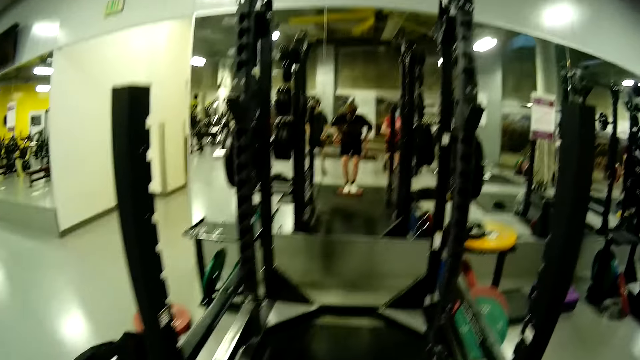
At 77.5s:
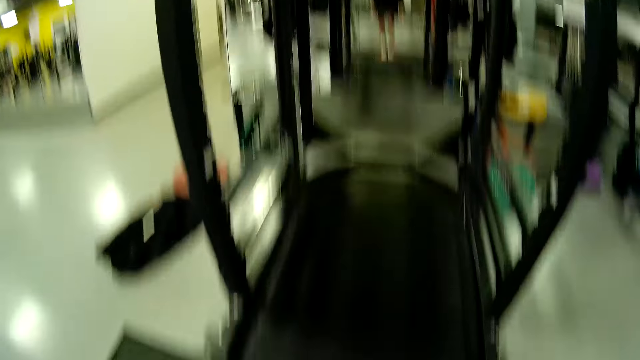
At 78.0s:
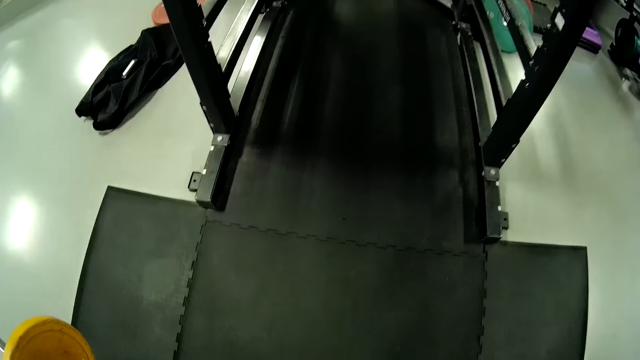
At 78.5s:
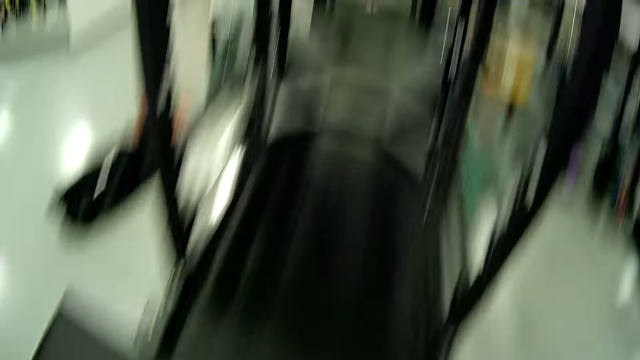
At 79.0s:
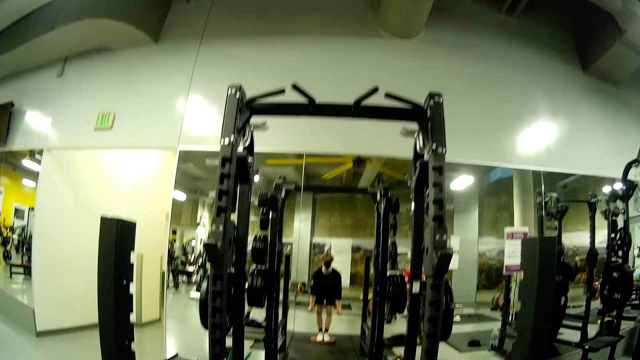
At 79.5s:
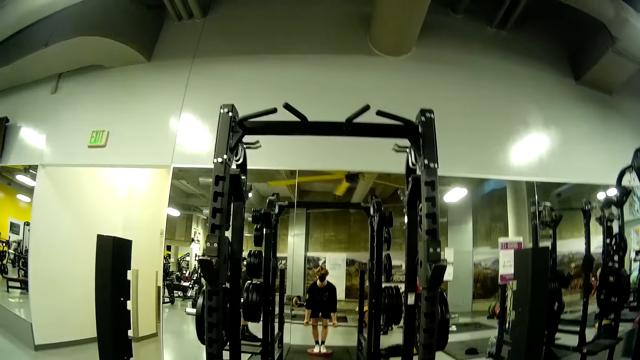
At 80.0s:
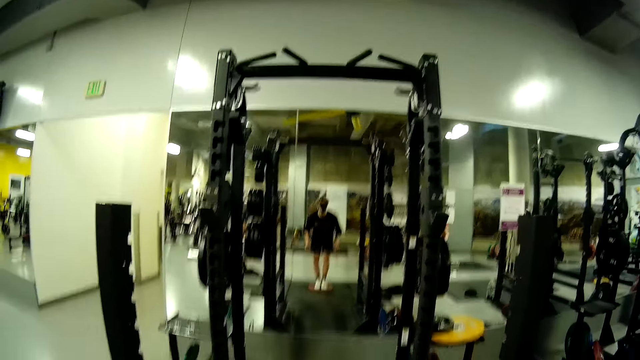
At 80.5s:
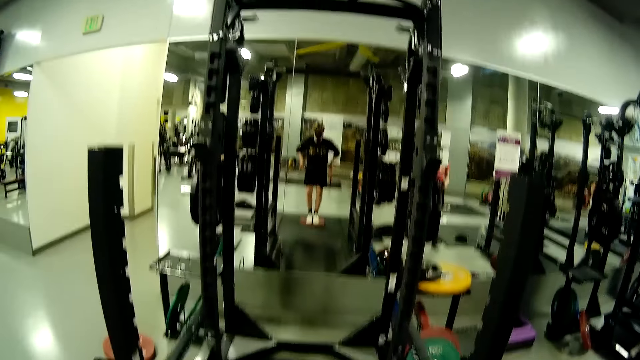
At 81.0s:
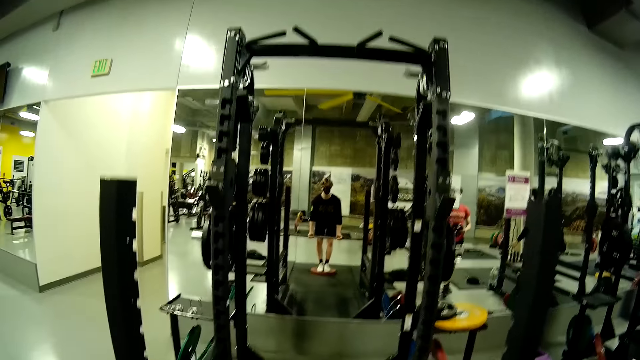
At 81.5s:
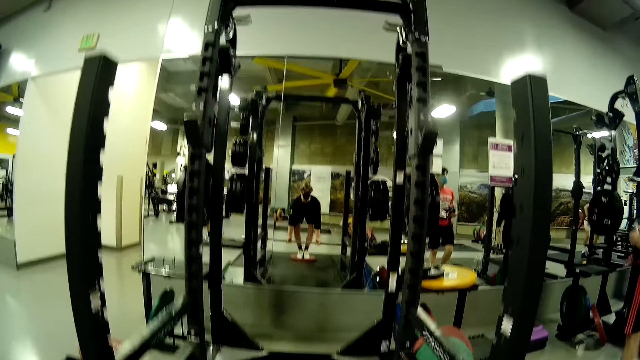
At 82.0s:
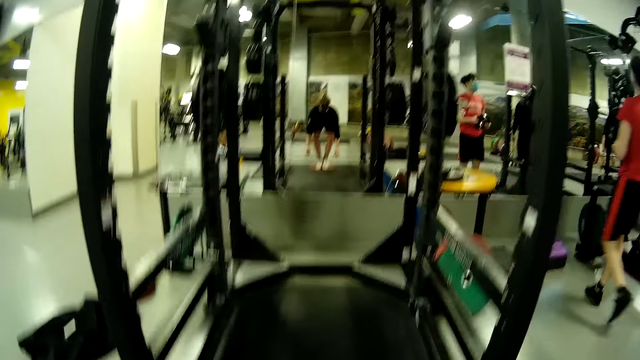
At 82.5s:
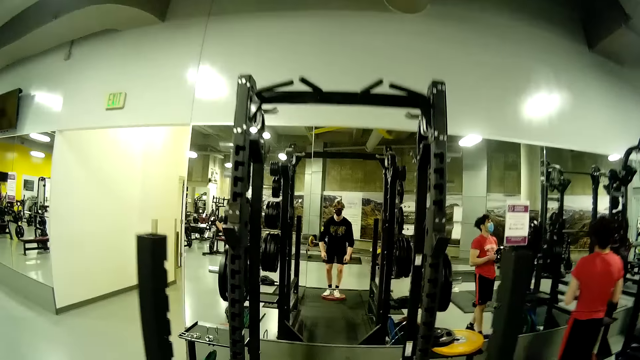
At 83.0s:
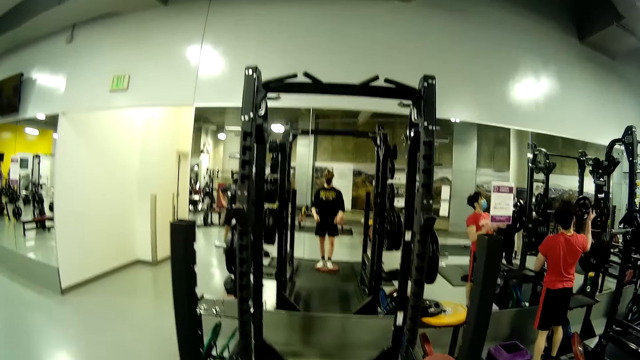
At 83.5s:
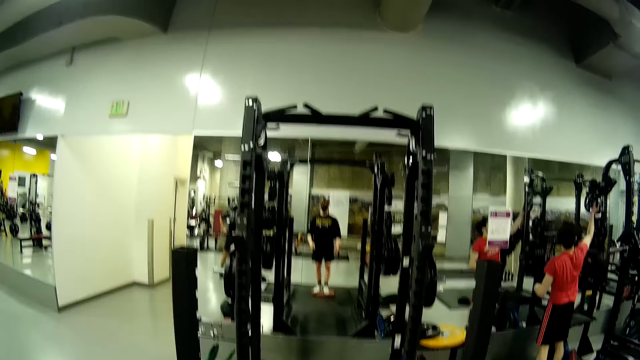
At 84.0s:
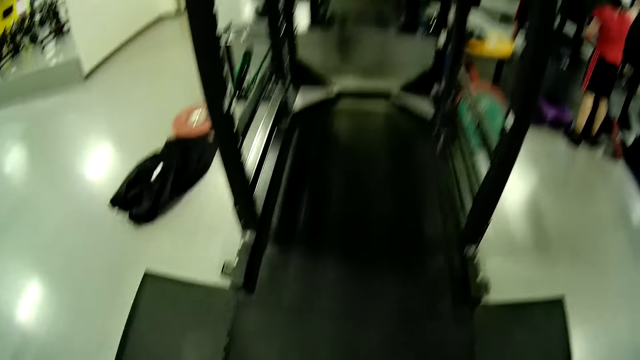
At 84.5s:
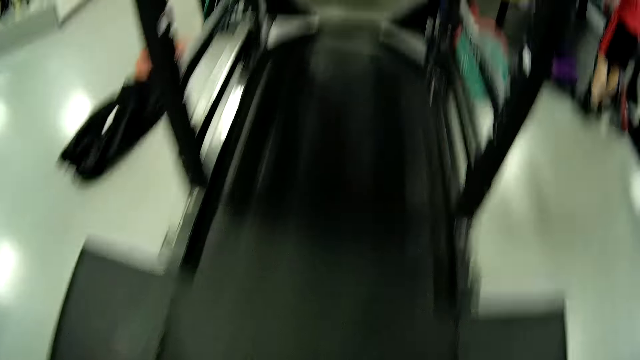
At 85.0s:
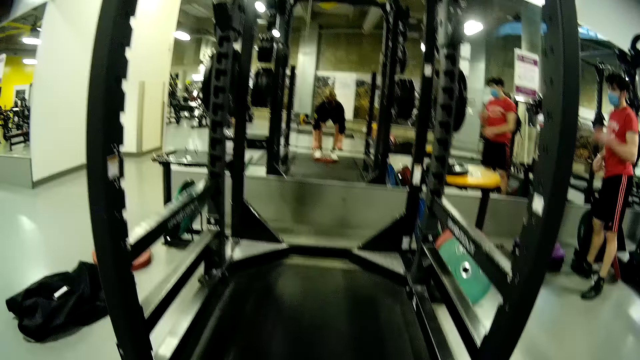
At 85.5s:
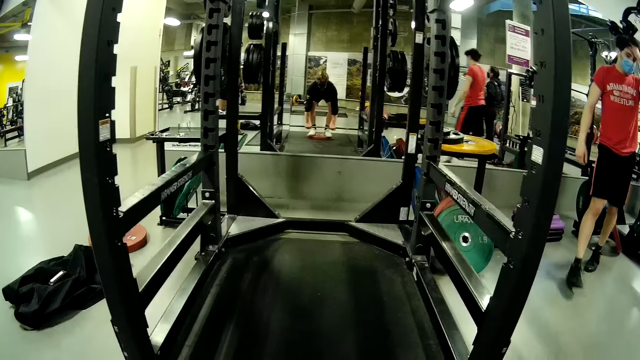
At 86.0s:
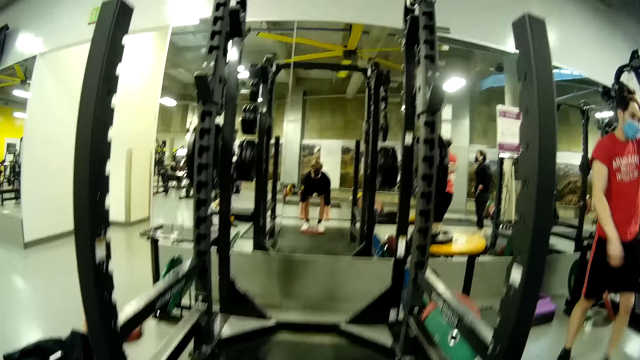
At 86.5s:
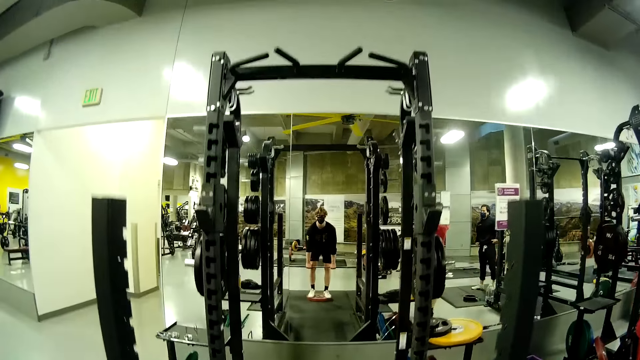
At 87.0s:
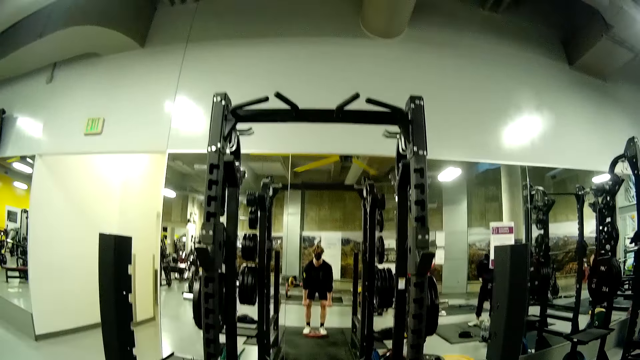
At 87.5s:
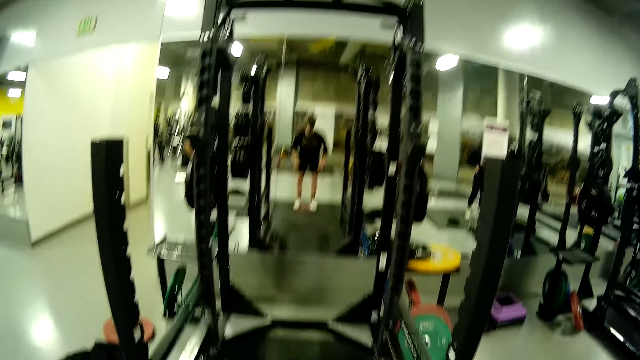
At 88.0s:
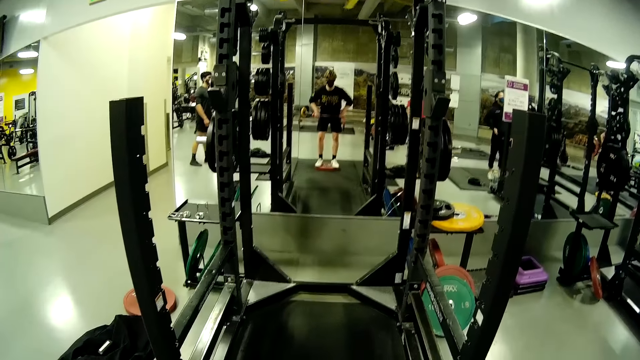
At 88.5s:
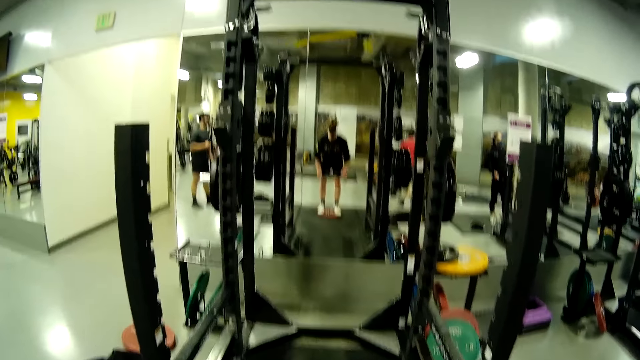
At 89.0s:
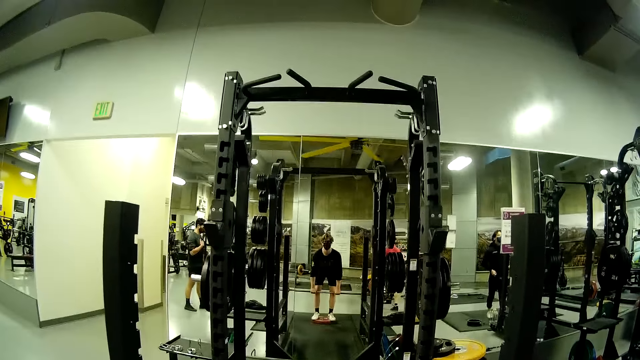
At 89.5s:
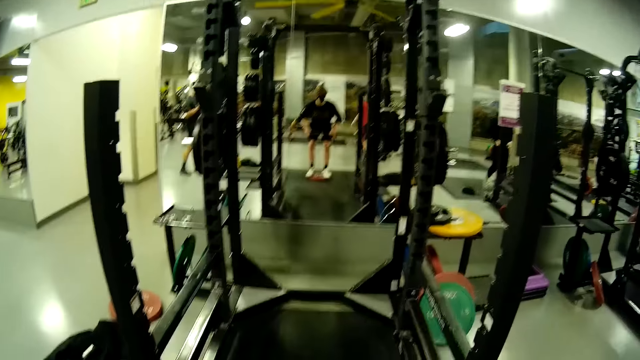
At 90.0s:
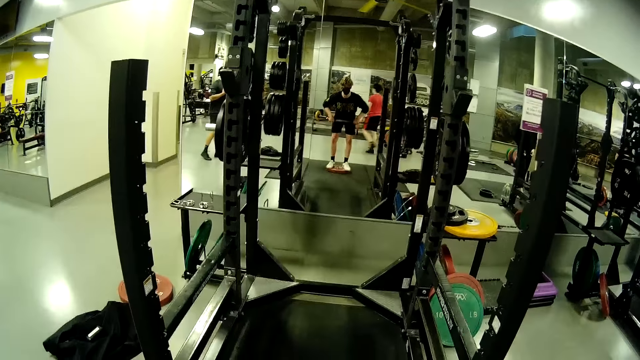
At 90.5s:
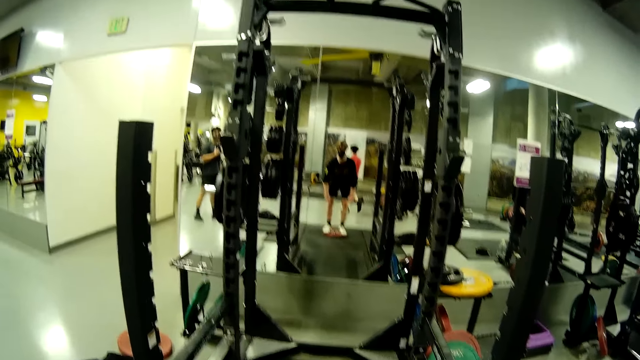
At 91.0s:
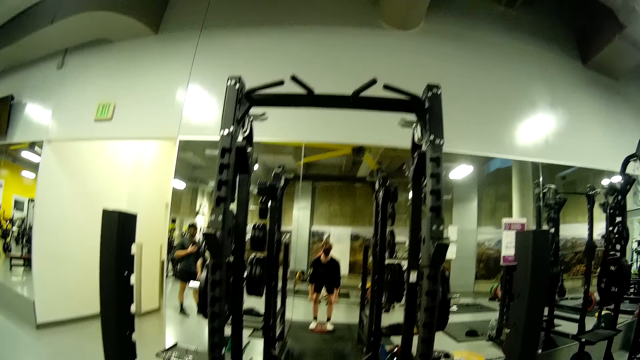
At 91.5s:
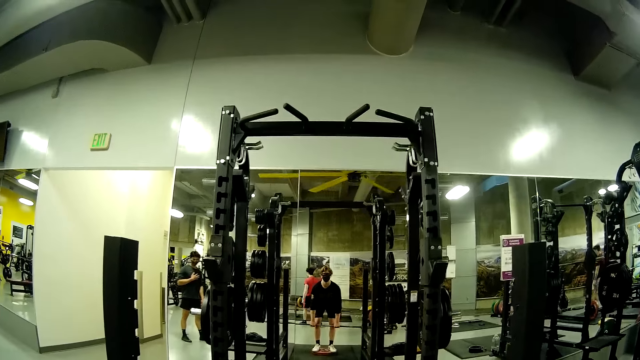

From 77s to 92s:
A man drops the barbell on the bench press with both hands. The camera wearer lifts the barbell with both hands. They drop the barbell on the floor with both hands. They stretch. Another man drops a plate on the rack with his right hand. The camera wearer picks up the barbell with both hands from the floor. They lift the barbell with both hands.

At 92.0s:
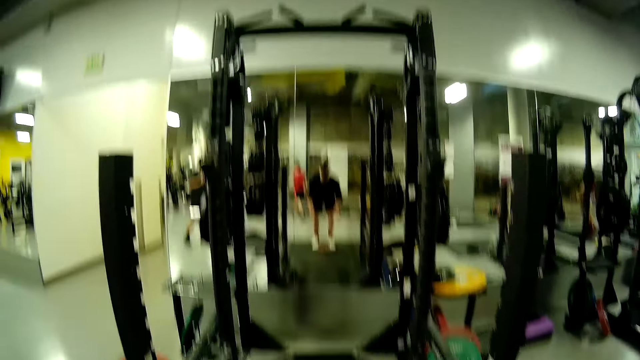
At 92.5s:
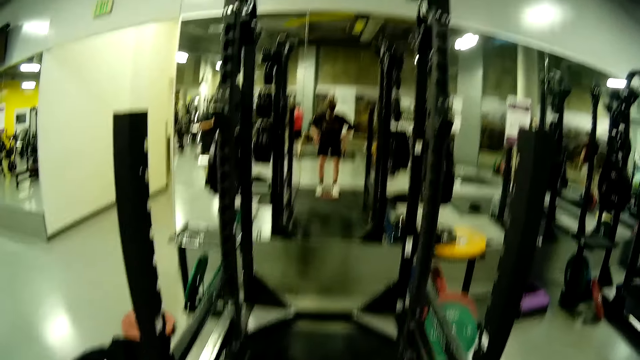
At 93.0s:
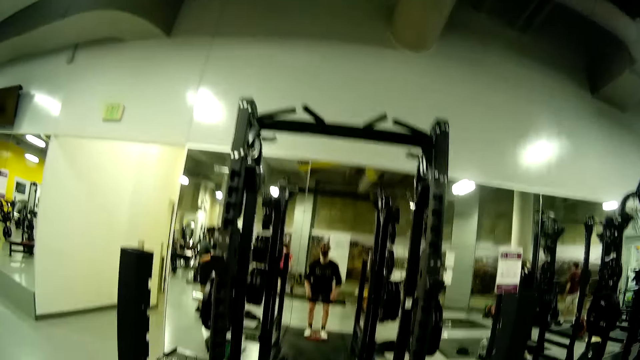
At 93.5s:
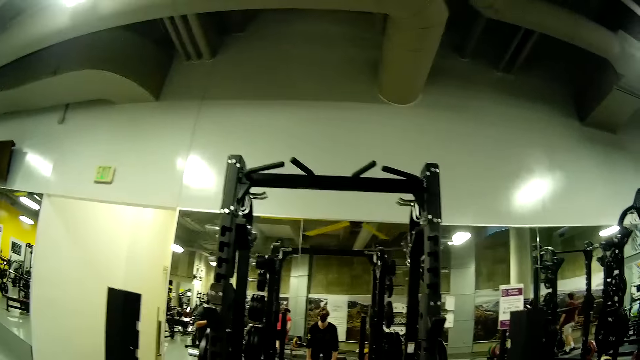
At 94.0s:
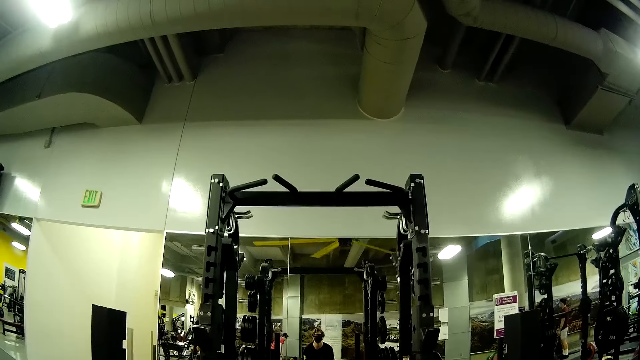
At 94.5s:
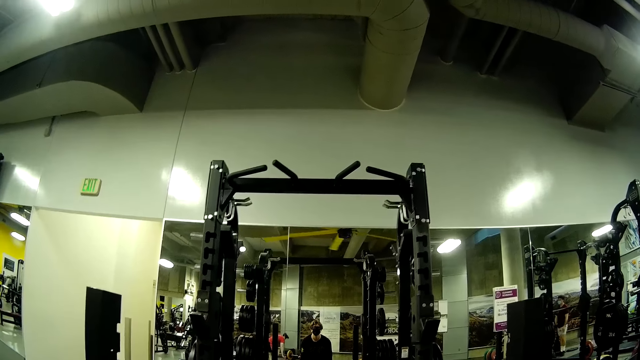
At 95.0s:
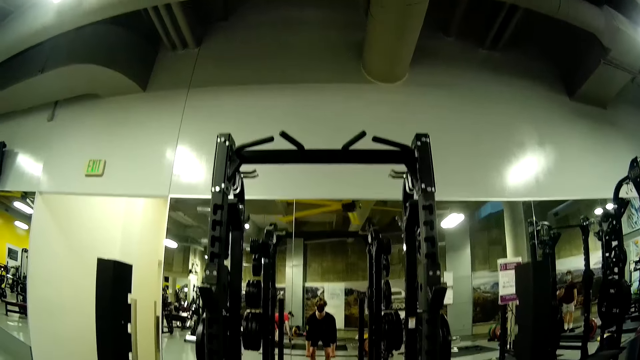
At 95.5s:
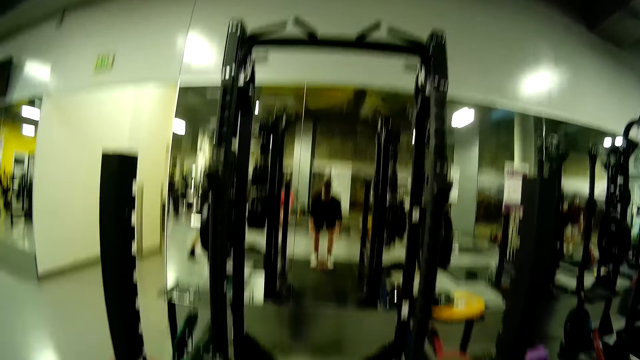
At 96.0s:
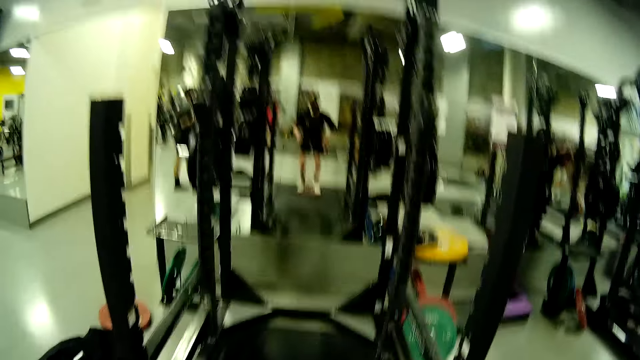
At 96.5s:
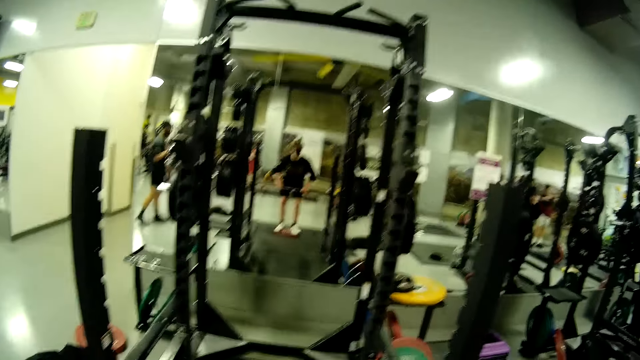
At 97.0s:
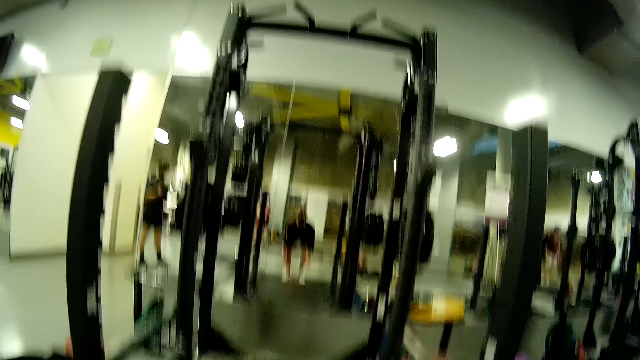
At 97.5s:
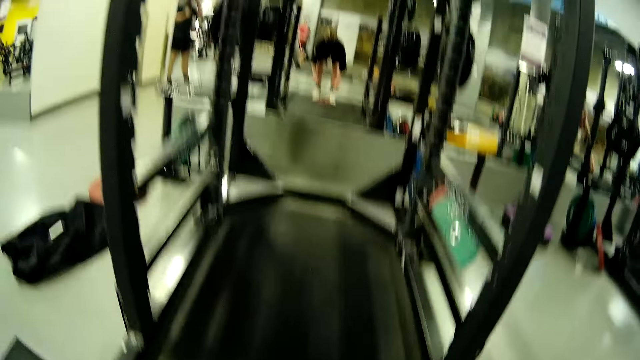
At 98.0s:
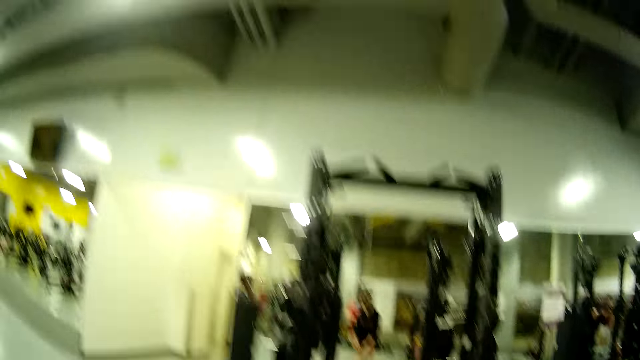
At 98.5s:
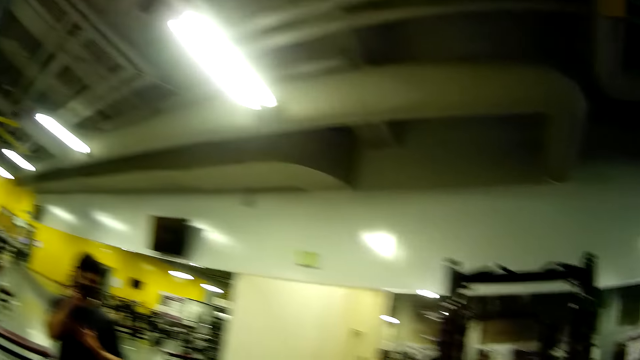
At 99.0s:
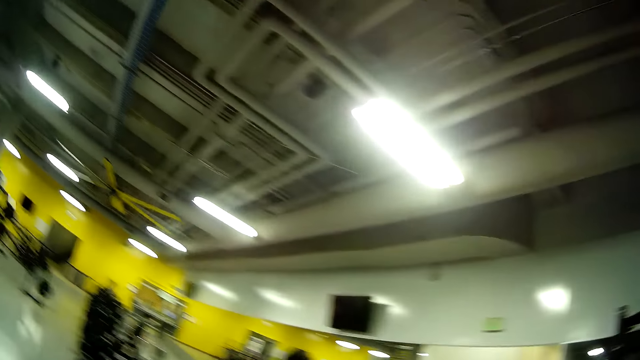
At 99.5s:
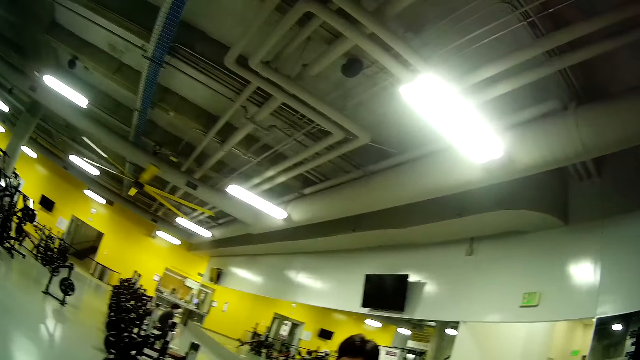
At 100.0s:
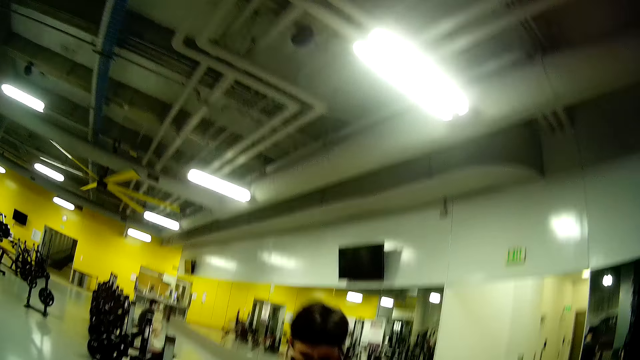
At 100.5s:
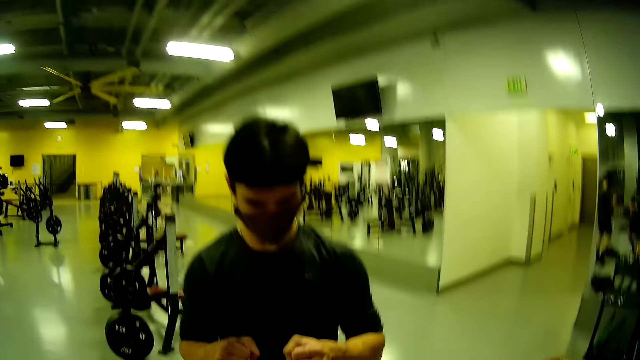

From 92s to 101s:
A man lifts the barbell in his hands. The camera wearer drops the barbell on the floor. The man walks towards the barbell on the floor. The camera wearer walks from the barbell on the floor.
